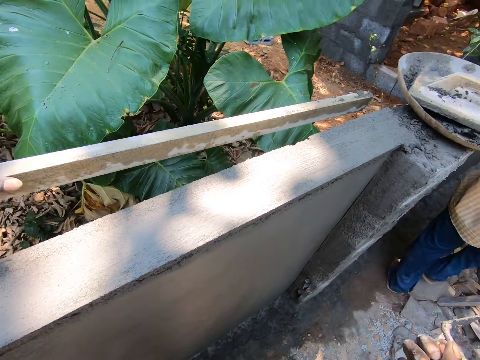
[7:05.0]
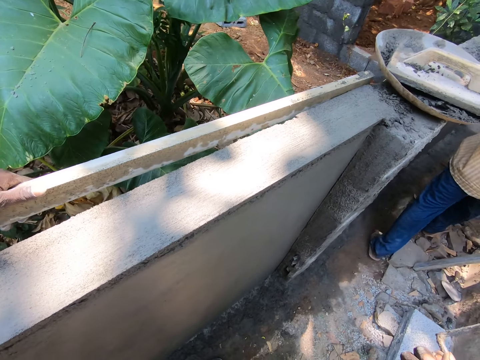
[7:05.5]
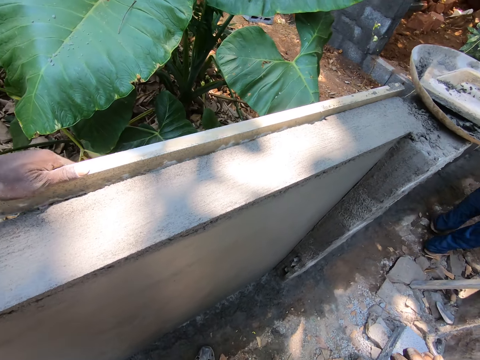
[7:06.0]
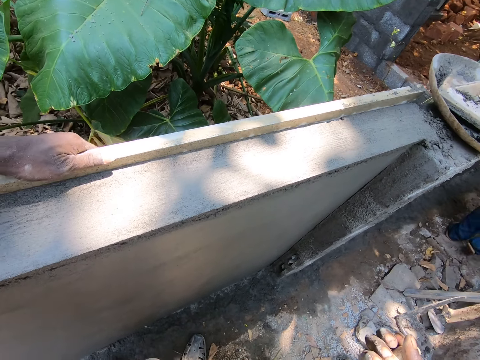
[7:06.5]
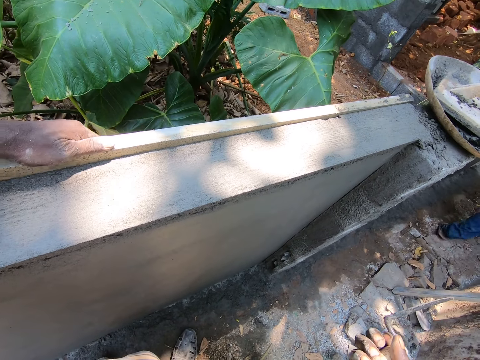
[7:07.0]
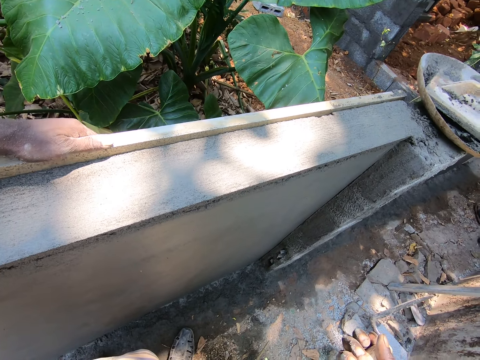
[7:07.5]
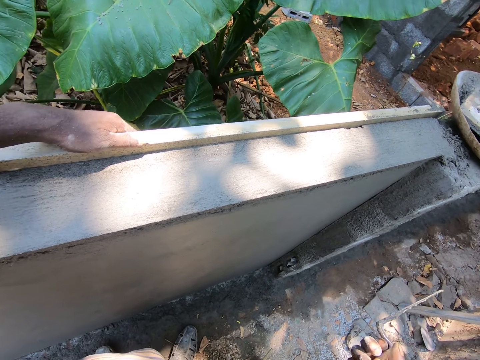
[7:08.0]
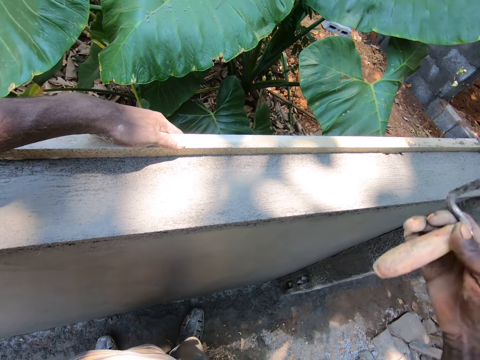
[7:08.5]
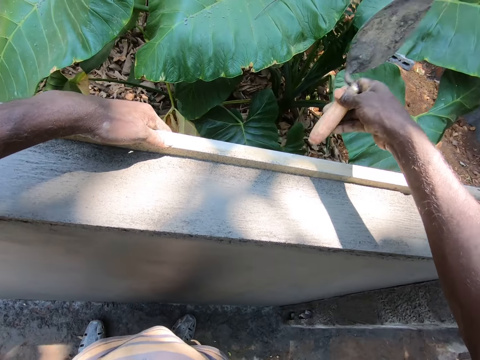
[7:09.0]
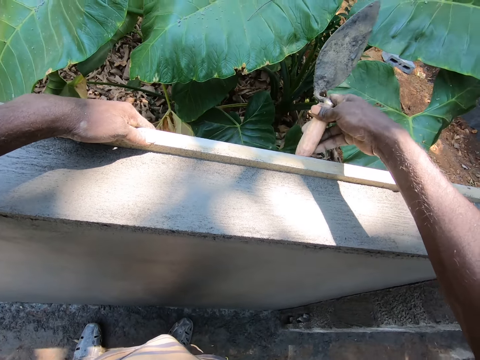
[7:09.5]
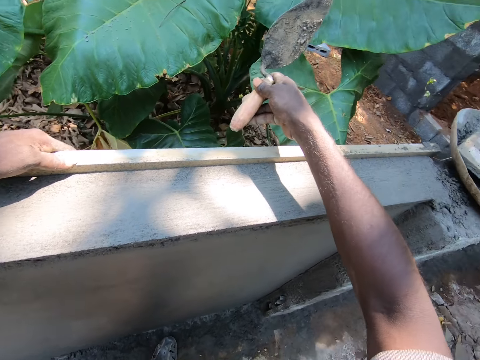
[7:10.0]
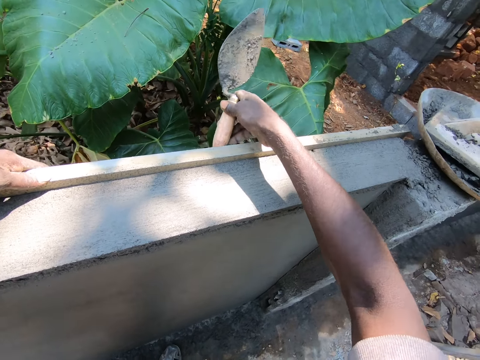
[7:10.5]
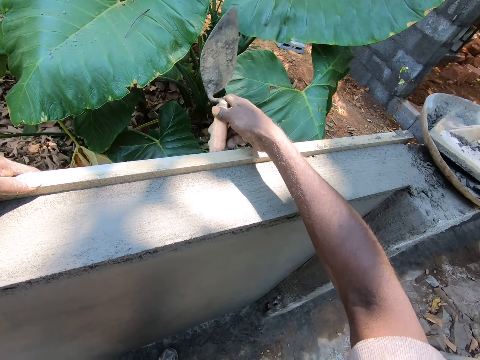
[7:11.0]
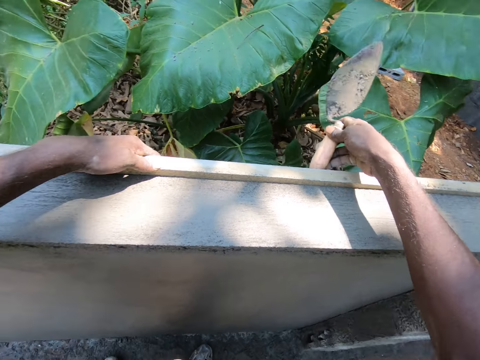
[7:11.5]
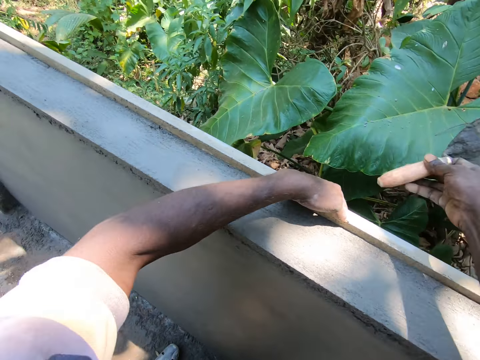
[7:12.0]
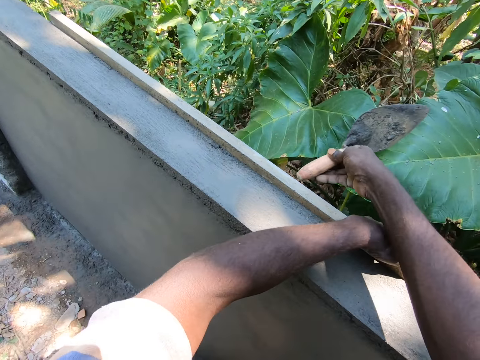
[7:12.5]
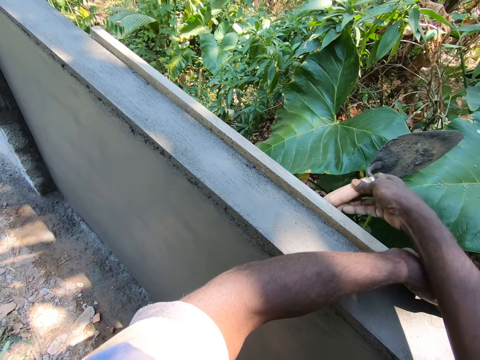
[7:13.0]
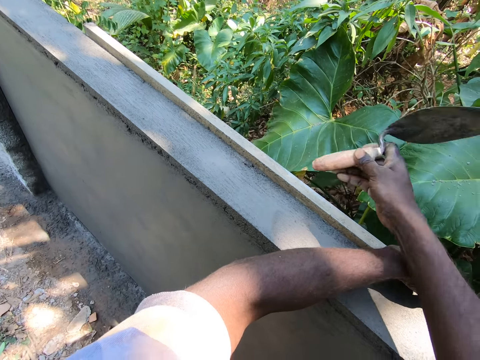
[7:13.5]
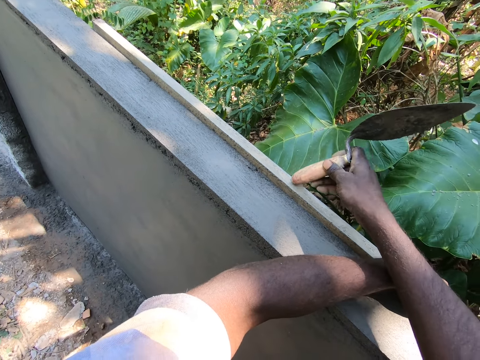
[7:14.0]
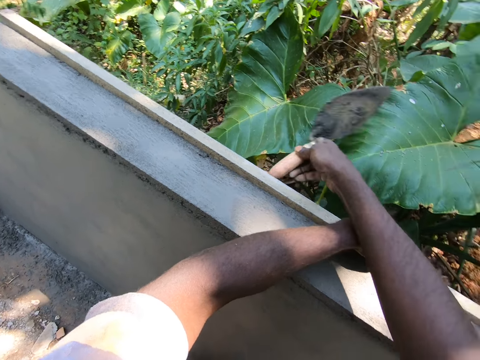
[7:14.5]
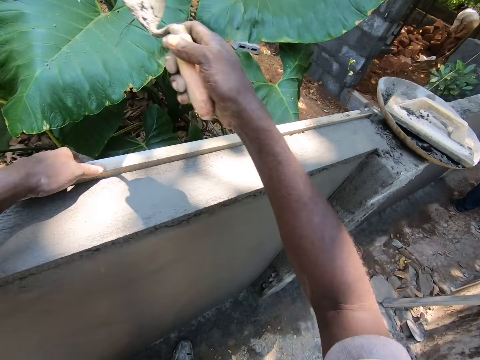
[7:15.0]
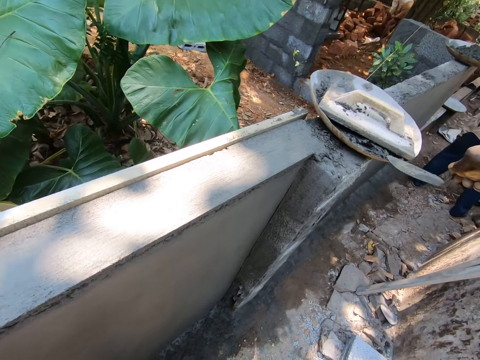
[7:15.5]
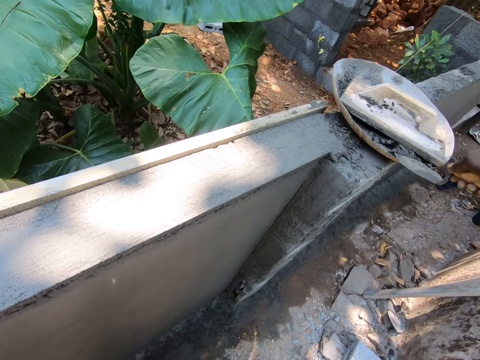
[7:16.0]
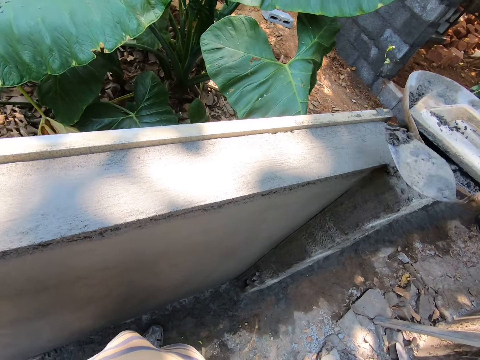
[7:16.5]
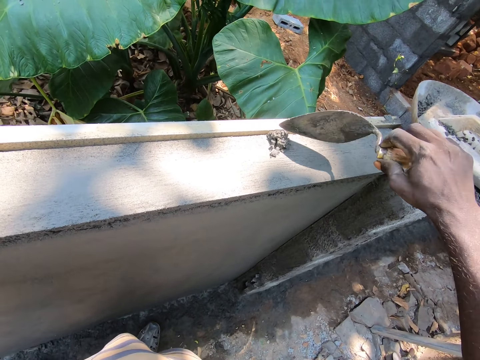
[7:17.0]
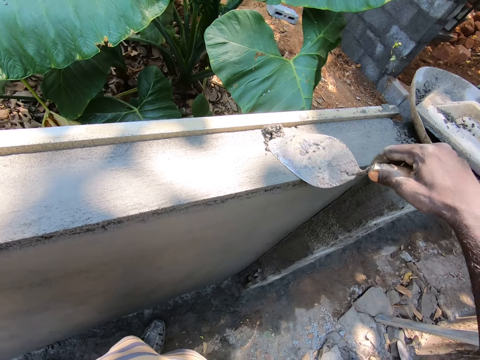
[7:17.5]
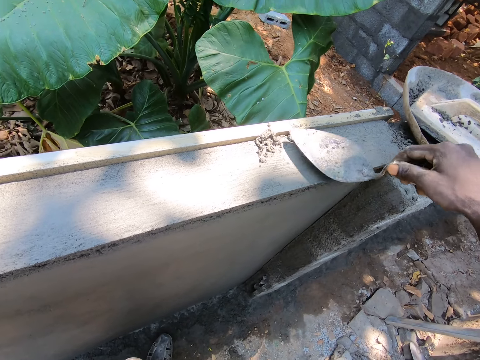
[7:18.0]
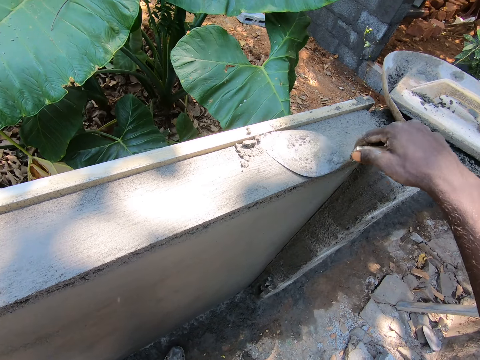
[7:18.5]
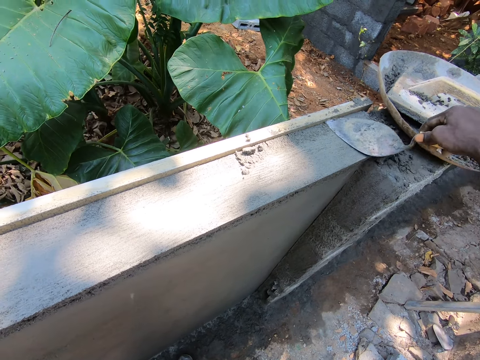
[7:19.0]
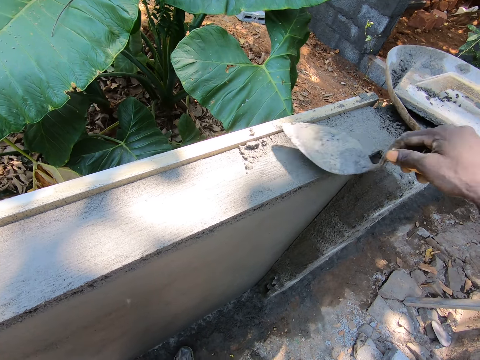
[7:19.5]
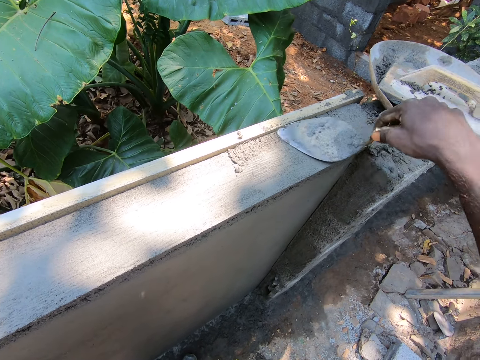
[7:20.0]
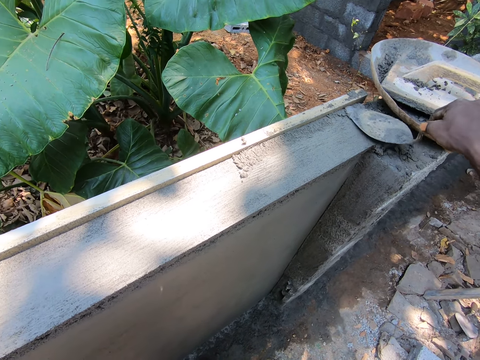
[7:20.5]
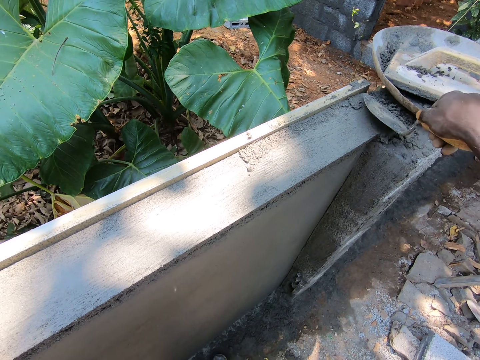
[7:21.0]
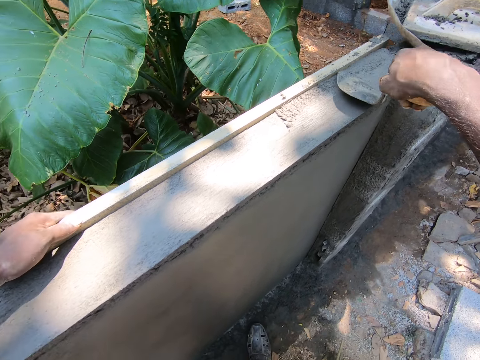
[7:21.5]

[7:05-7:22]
The camera wearer puts wood on the wall. They touch the wood. They bang the trowel on the wood. They scoop concrete from the tray. They put the concrete on the wall. They plaster the wall.

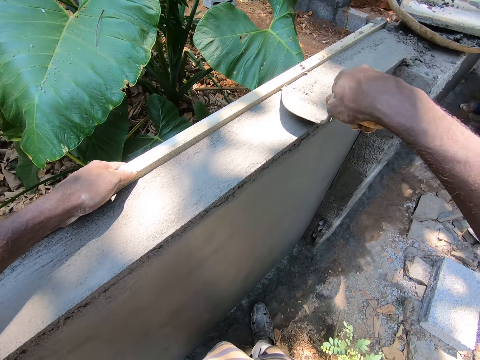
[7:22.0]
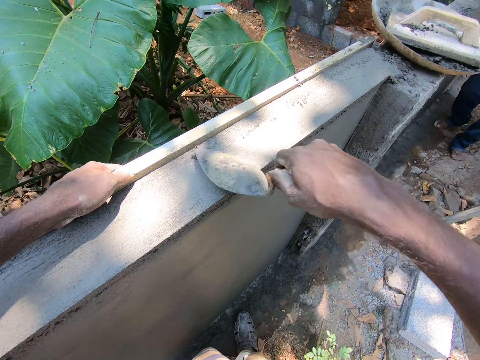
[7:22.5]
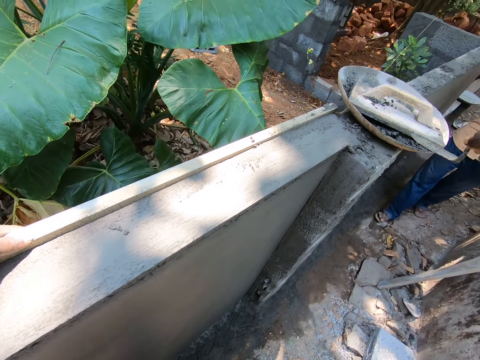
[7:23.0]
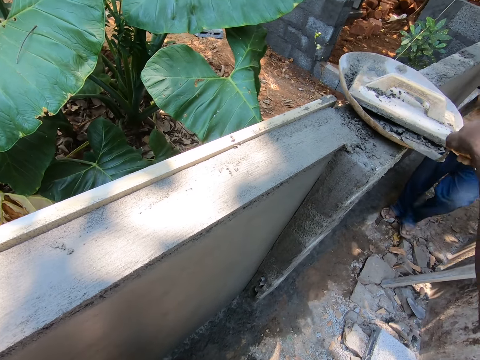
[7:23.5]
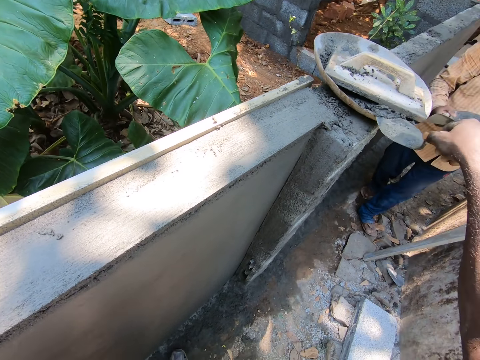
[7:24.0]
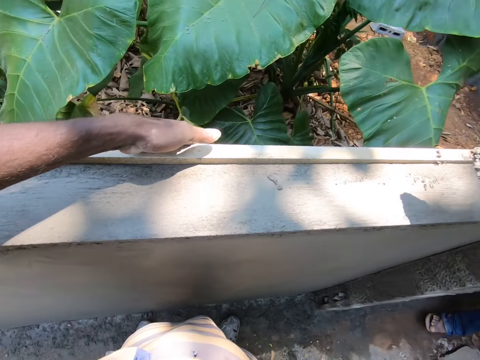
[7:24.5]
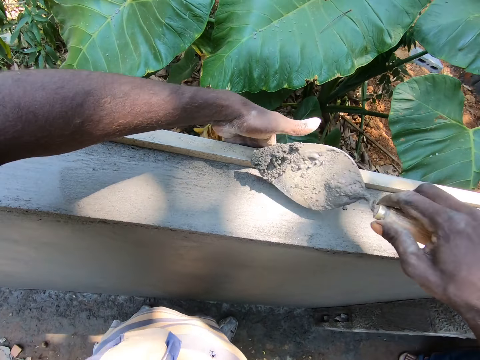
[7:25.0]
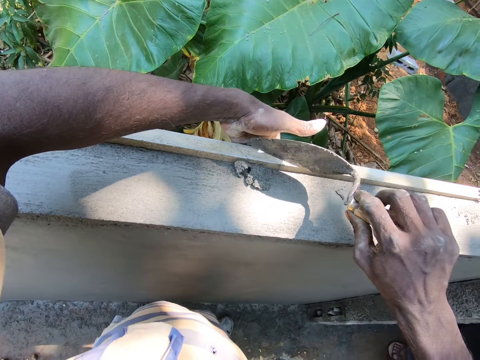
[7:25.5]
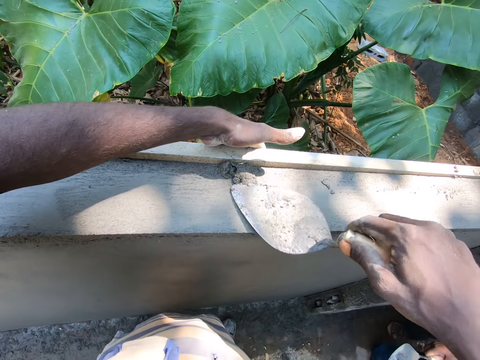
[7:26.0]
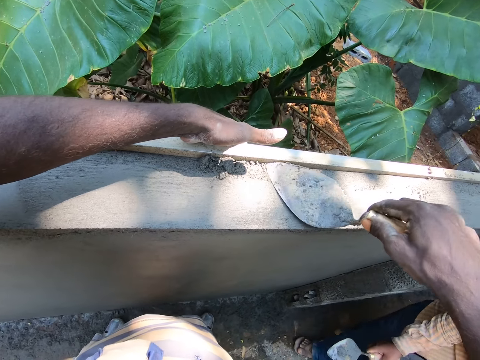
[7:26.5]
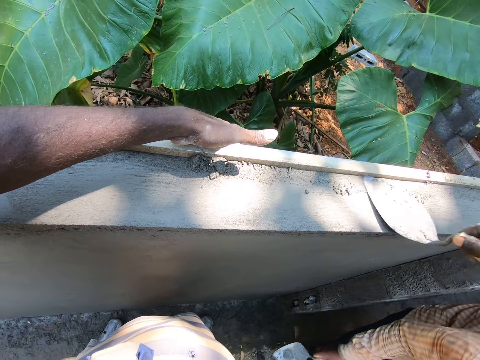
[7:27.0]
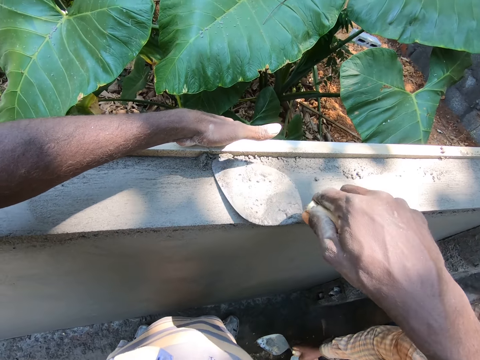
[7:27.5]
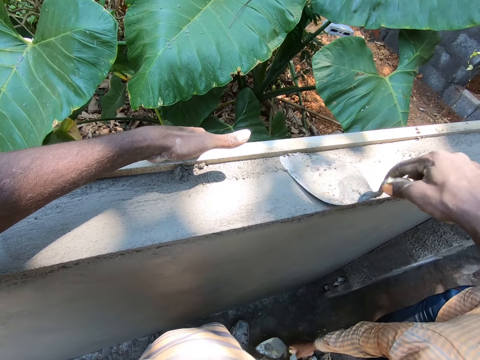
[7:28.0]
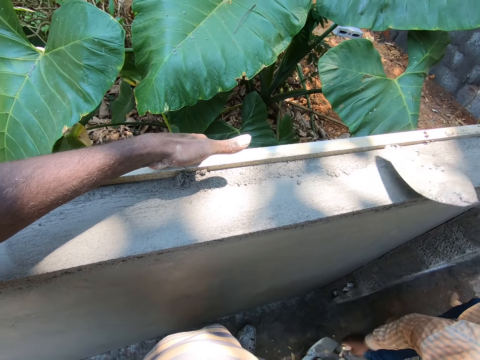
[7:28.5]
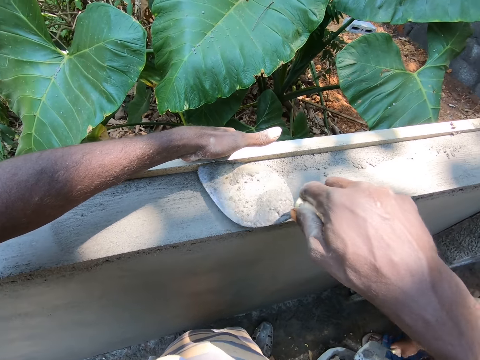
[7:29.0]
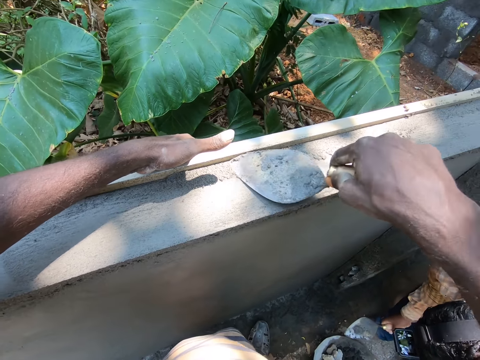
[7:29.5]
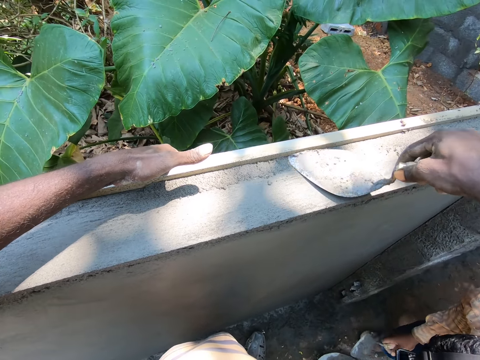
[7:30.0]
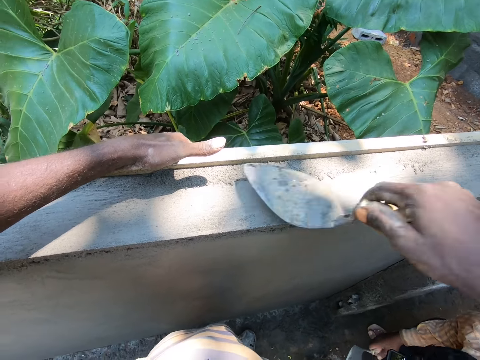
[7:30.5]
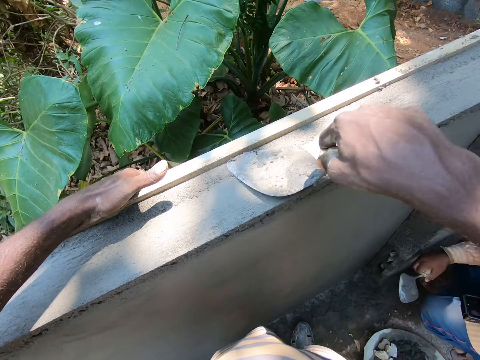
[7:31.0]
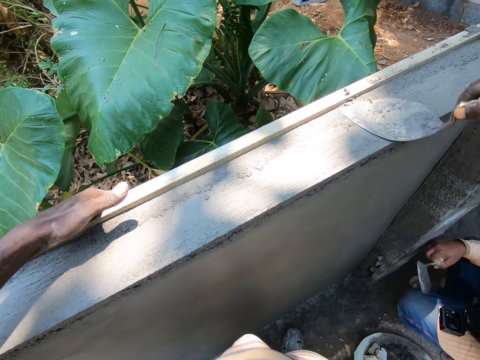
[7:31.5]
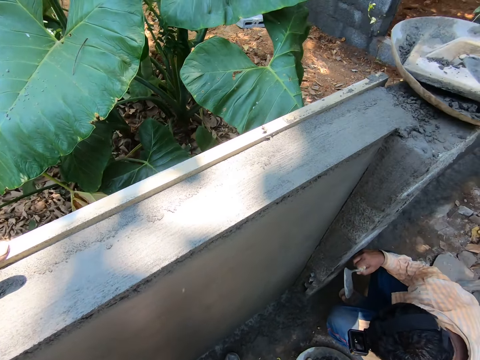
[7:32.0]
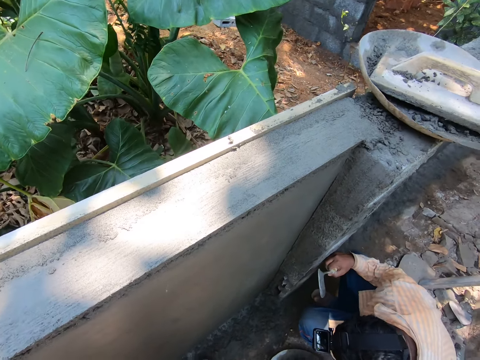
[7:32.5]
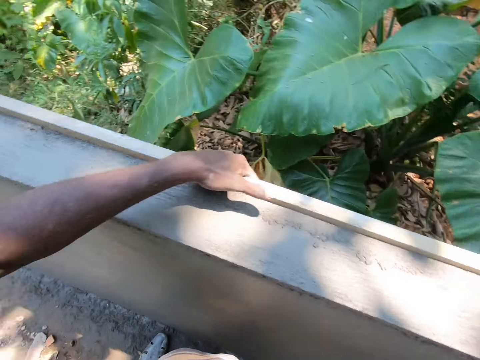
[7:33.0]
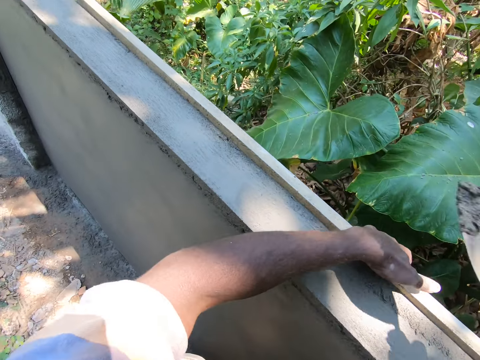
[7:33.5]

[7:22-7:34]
The camera wearer scoops concrete from the tray. They put the concrete on the wall. They plaster the wall. They touch the trowel. They chop sand. They look around.
